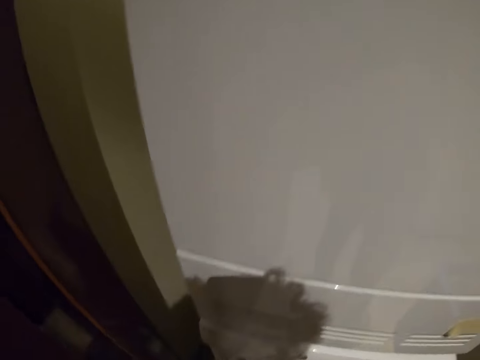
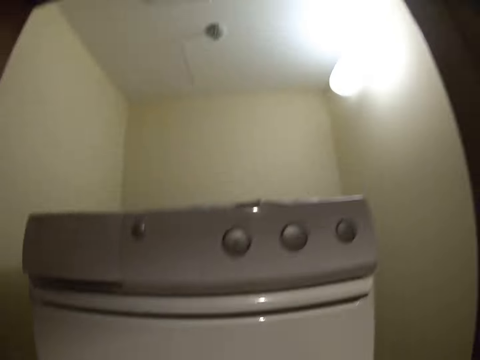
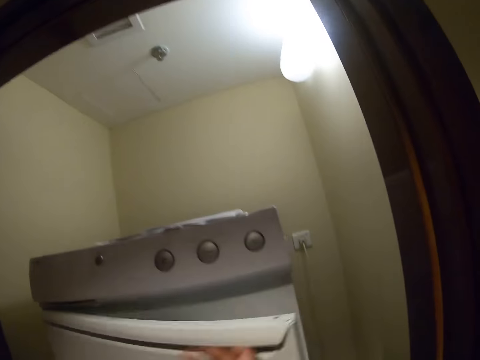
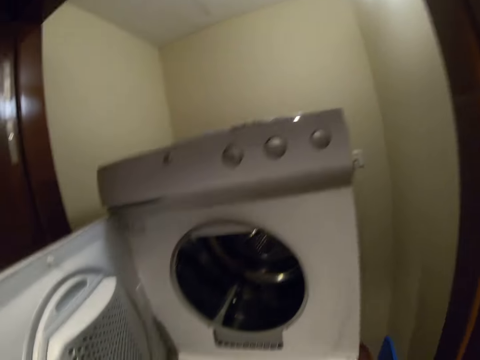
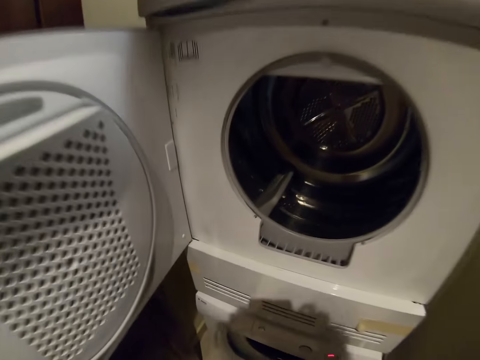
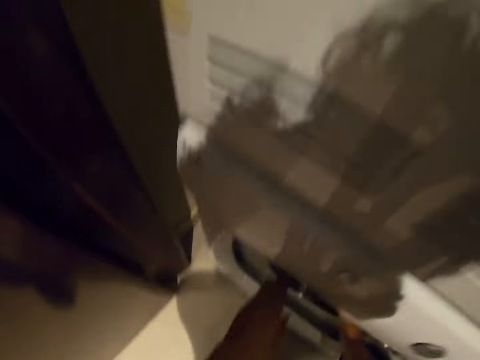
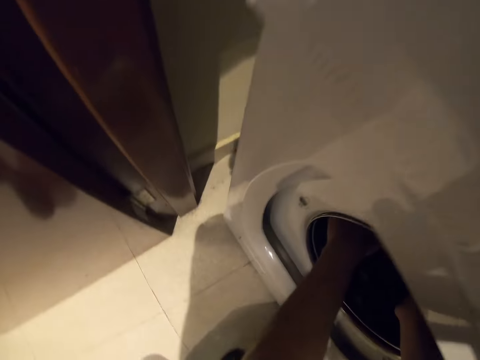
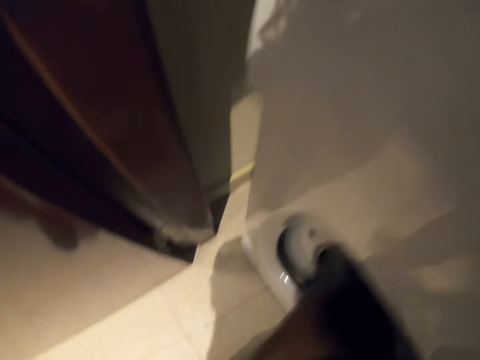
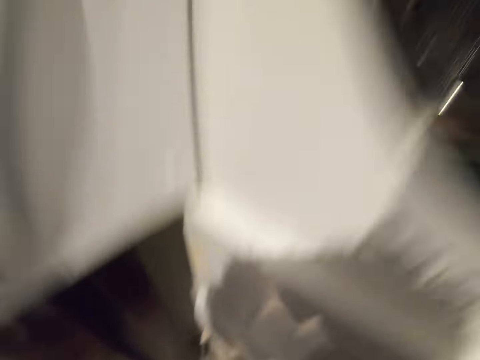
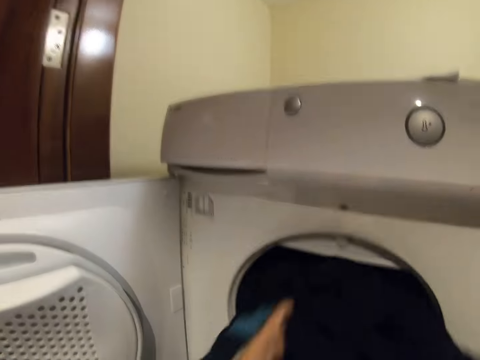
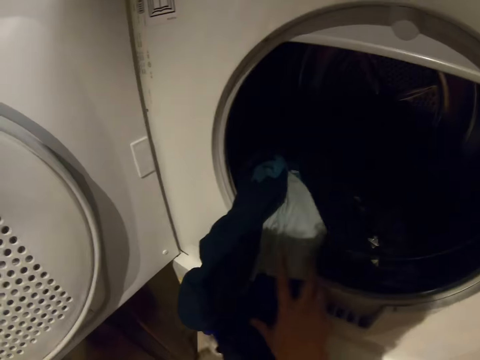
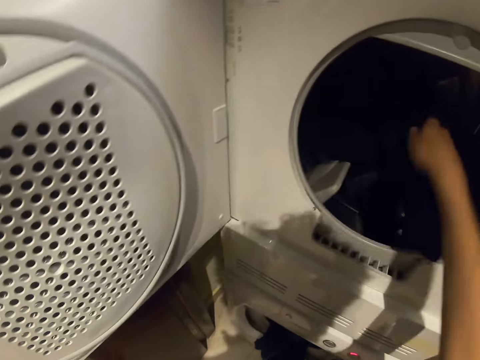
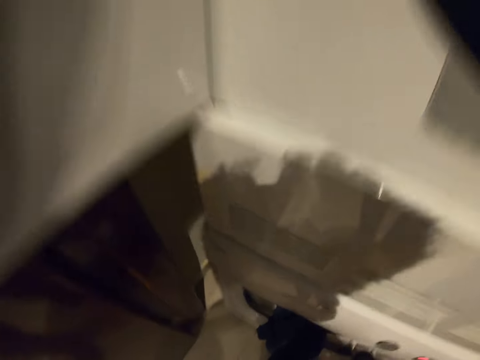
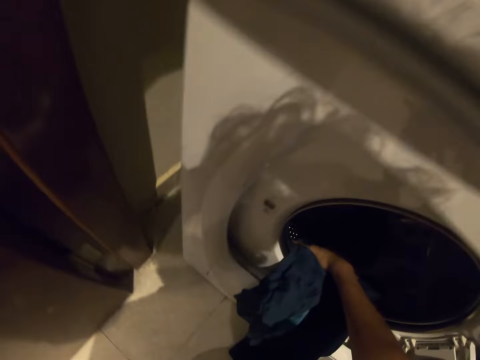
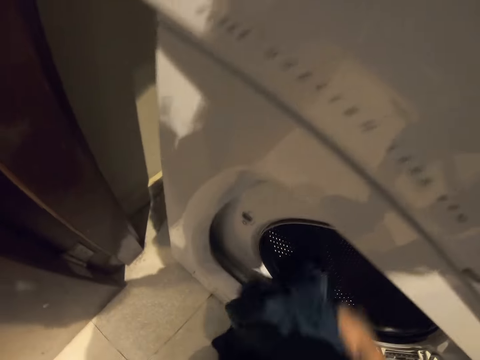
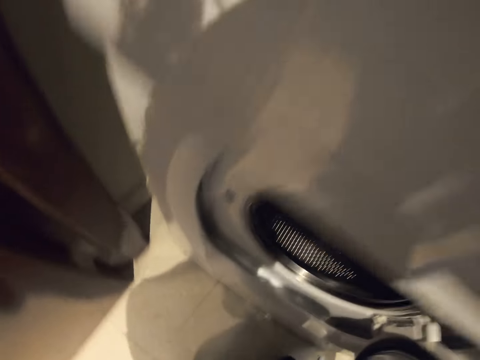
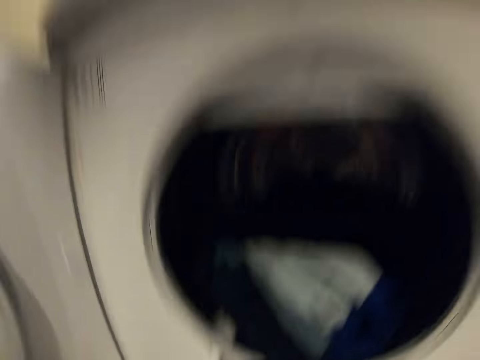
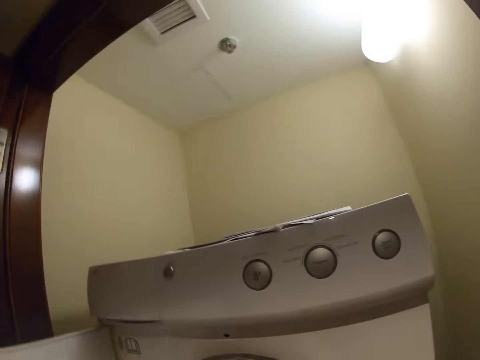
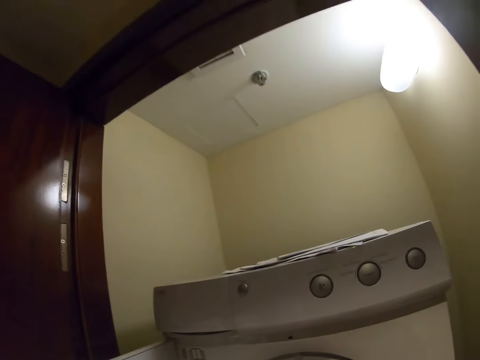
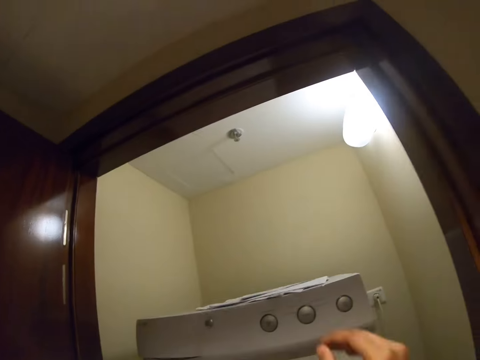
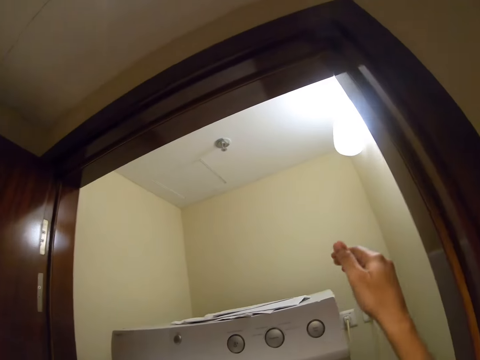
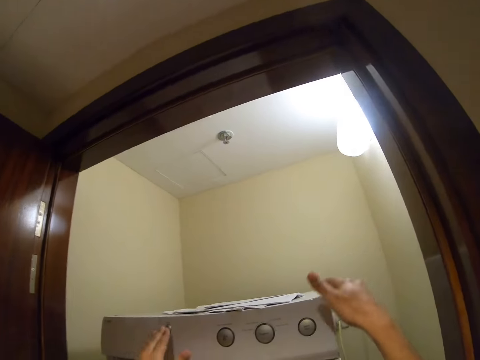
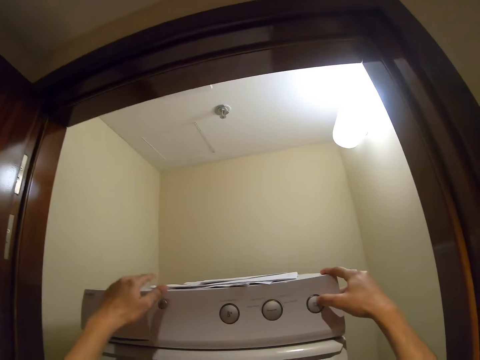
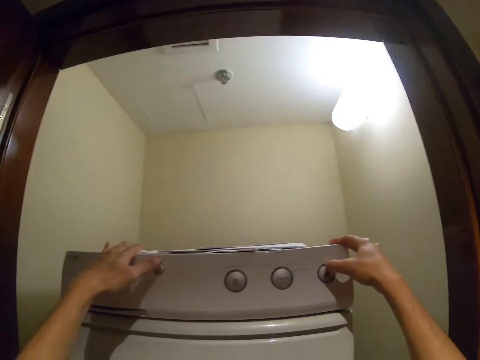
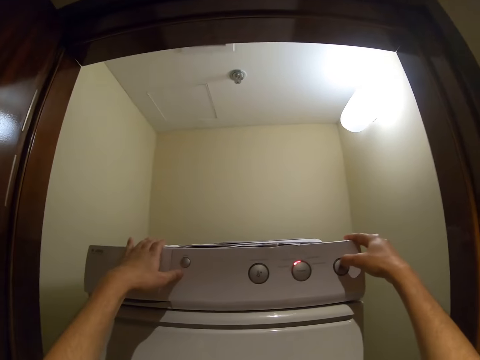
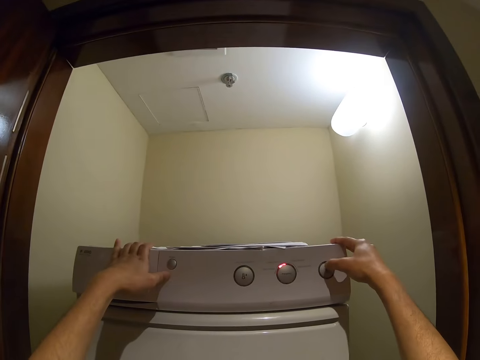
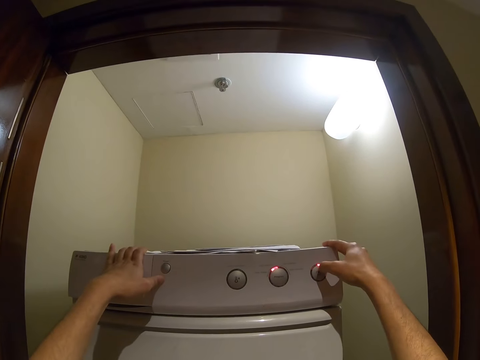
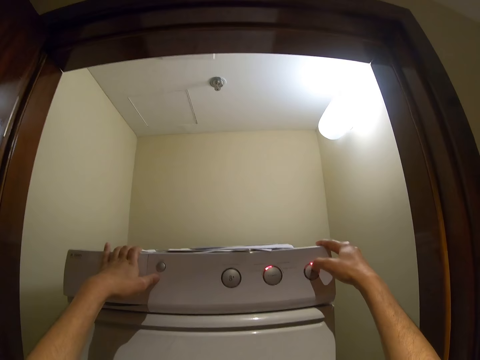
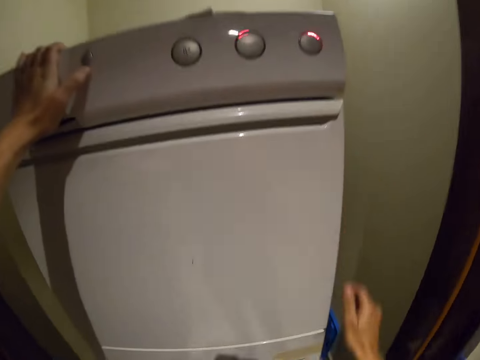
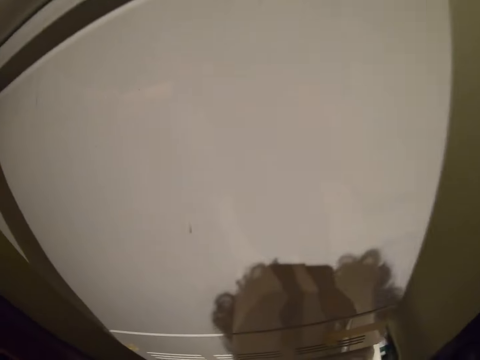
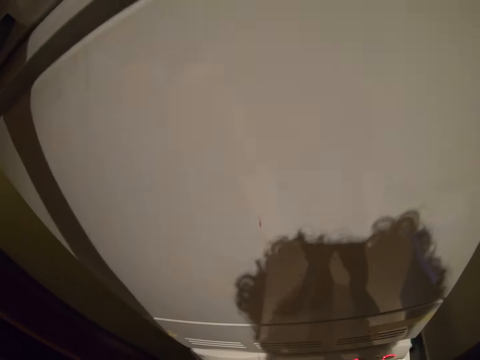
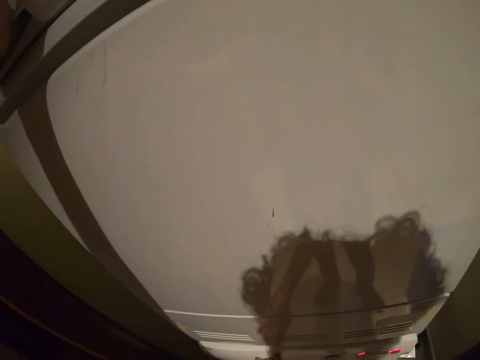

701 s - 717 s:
The camera wearer opens the washing machine. They remove clothes from the washing machine. They put the clothes in the washing machine or dryer. They press buttons. They put on the dryer.

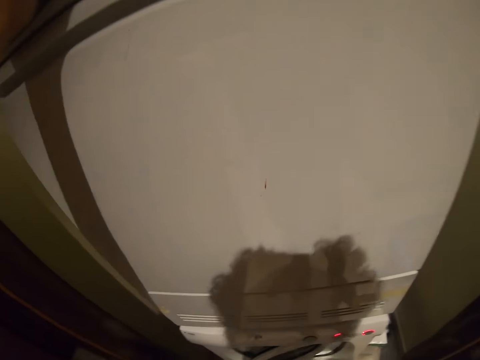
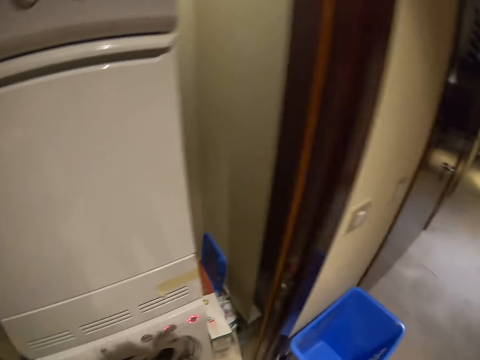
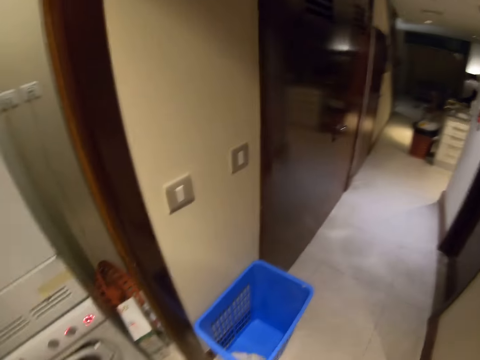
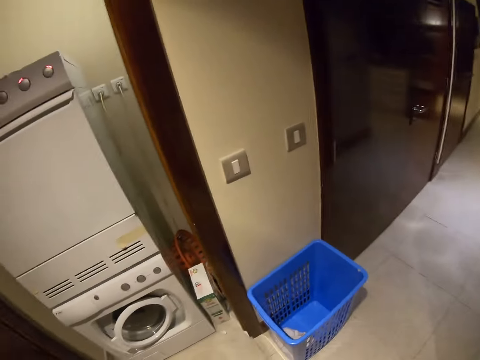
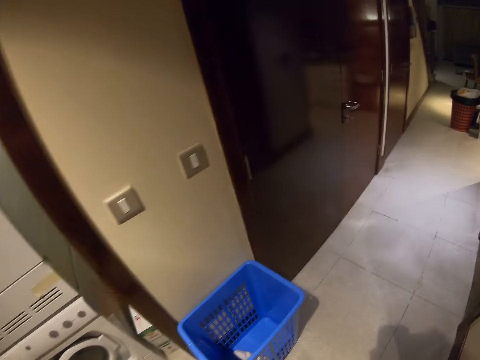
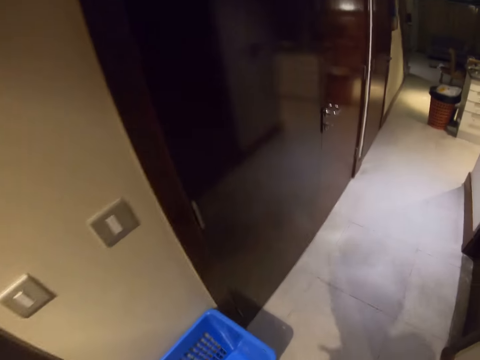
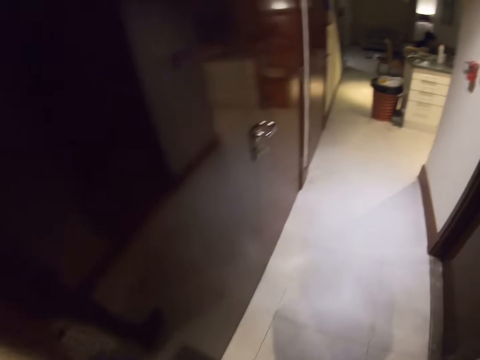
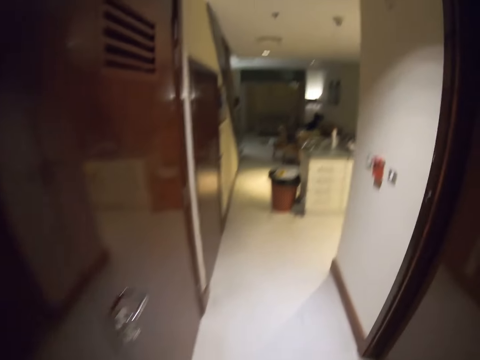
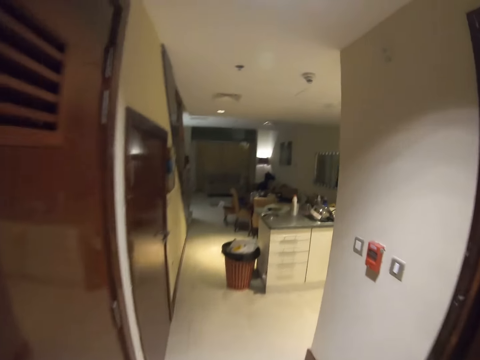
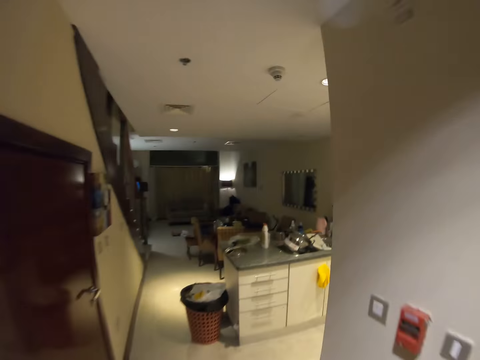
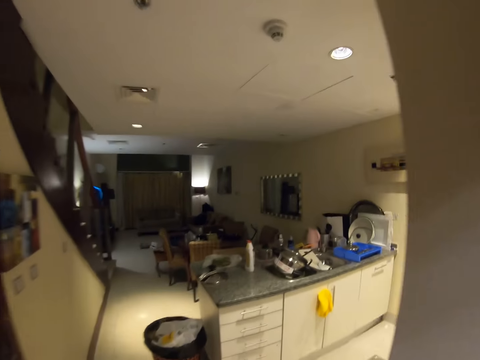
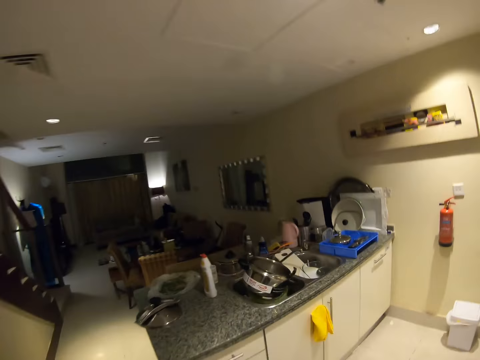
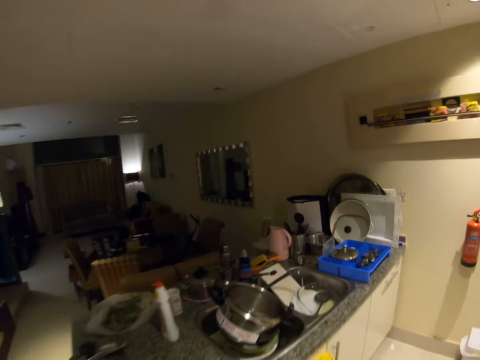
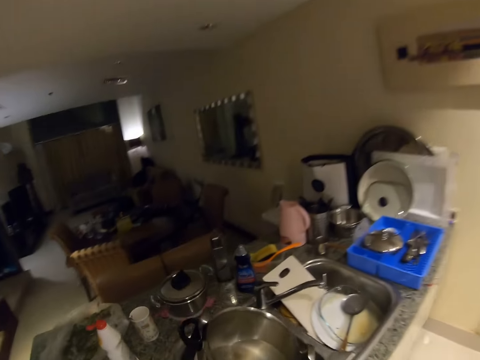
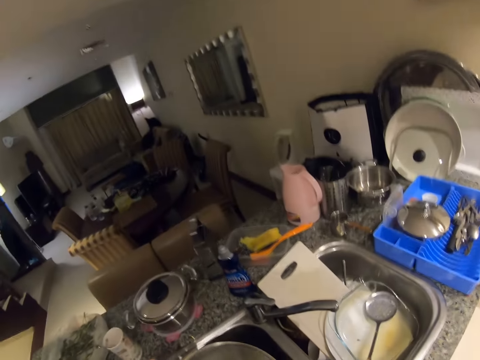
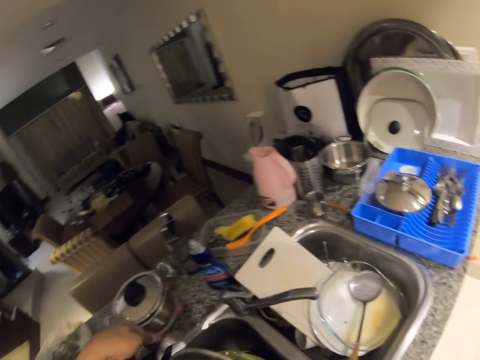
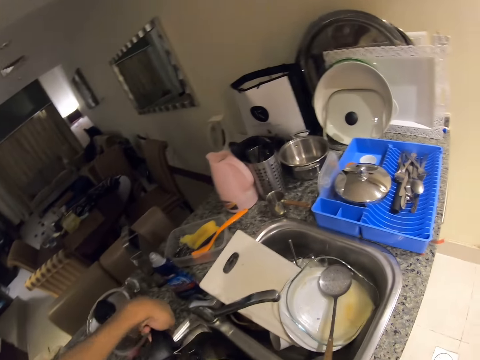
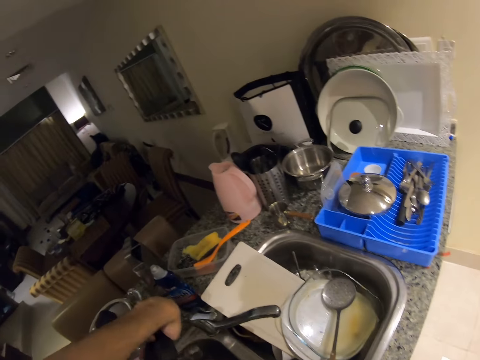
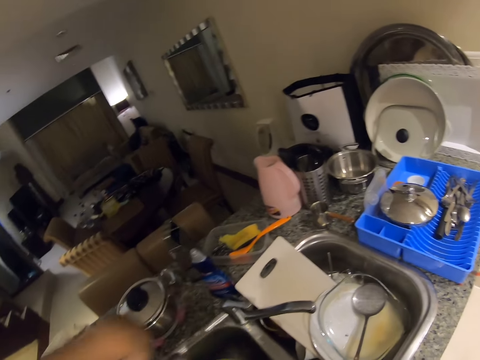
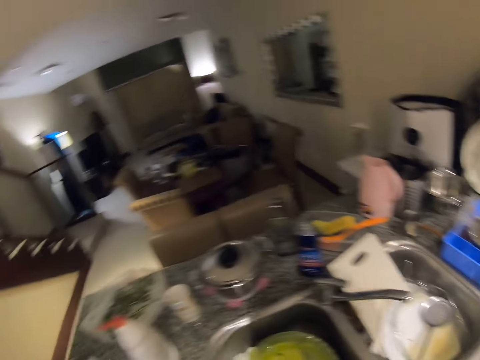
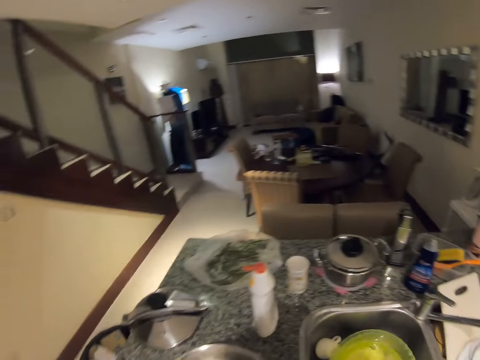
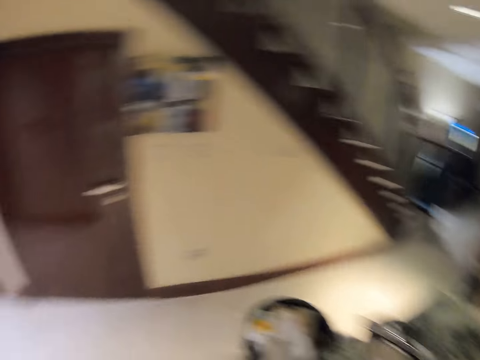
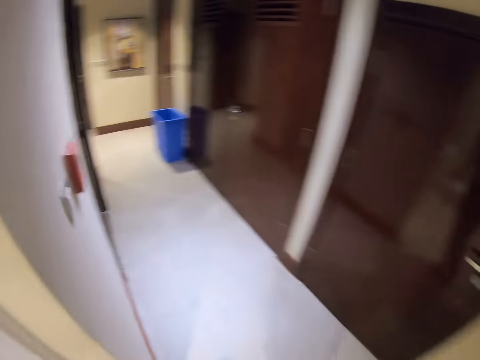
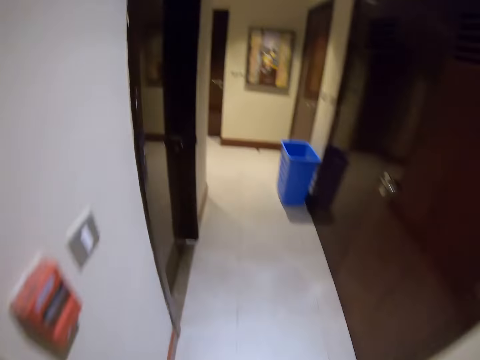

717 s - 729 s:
The camera wearer turns around. They walk in the house. They pick up a cooking pan. They move the cooking pot. They pour water in the sink. They turn around.
